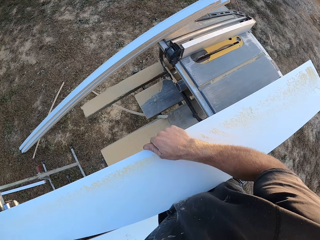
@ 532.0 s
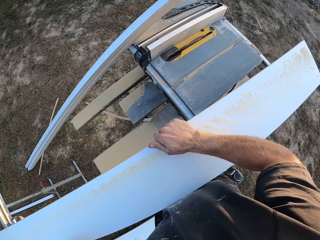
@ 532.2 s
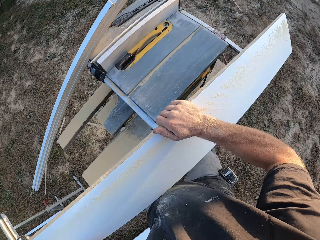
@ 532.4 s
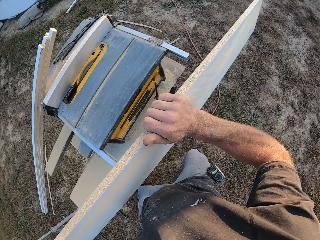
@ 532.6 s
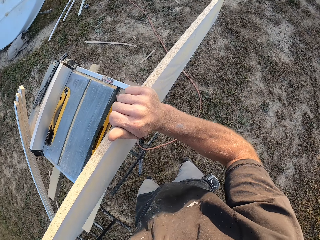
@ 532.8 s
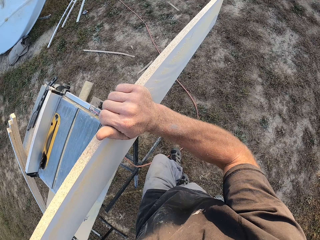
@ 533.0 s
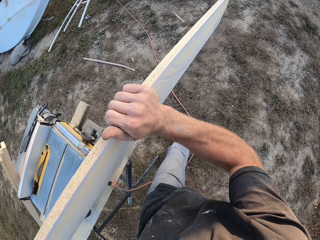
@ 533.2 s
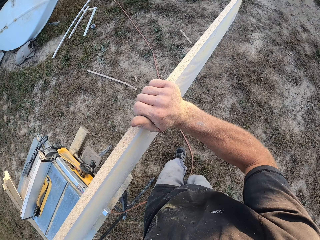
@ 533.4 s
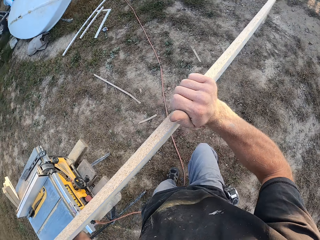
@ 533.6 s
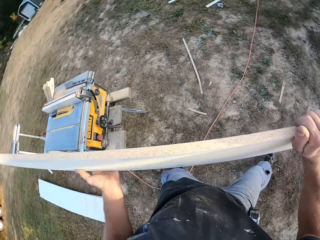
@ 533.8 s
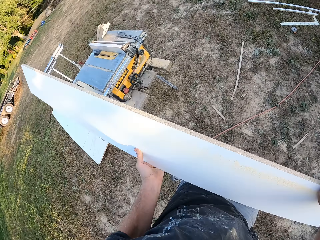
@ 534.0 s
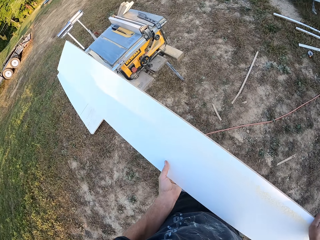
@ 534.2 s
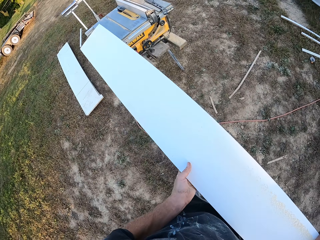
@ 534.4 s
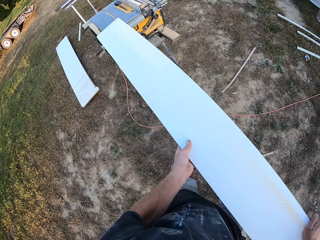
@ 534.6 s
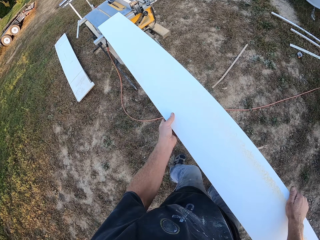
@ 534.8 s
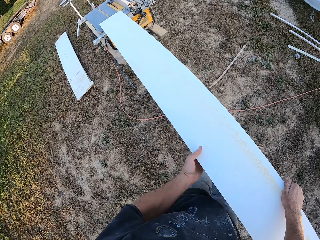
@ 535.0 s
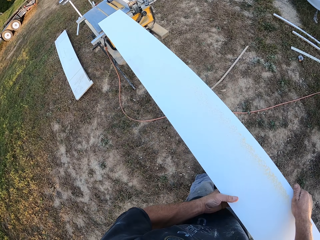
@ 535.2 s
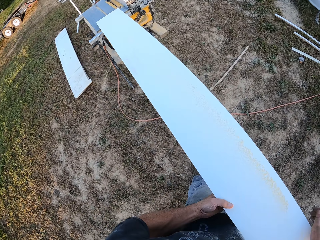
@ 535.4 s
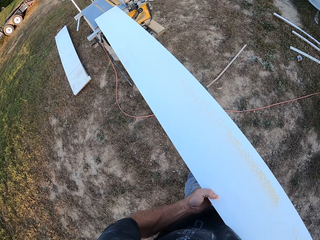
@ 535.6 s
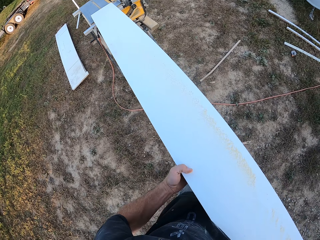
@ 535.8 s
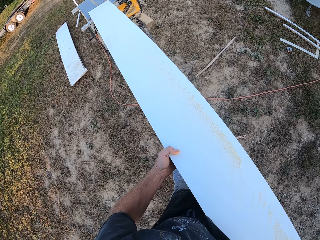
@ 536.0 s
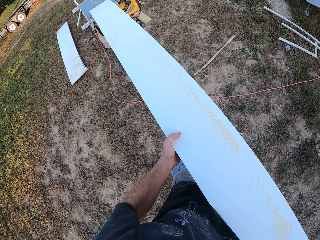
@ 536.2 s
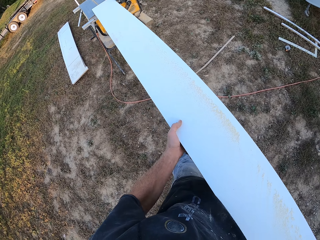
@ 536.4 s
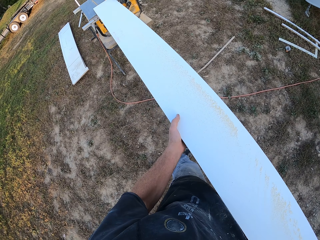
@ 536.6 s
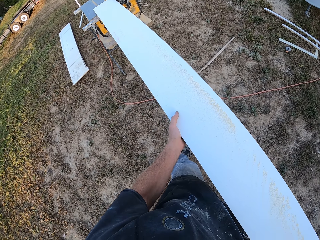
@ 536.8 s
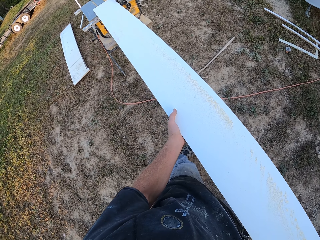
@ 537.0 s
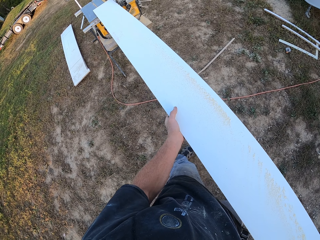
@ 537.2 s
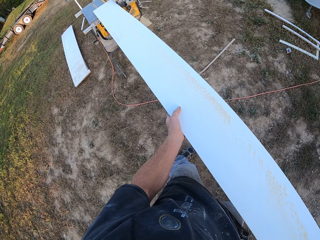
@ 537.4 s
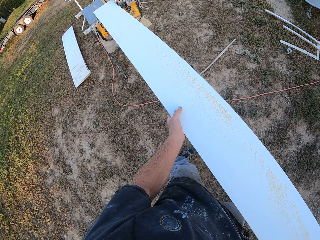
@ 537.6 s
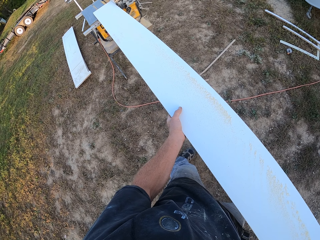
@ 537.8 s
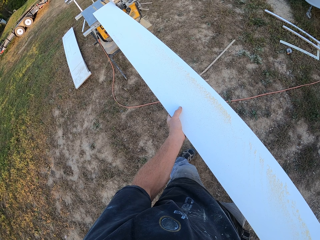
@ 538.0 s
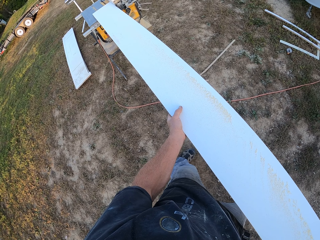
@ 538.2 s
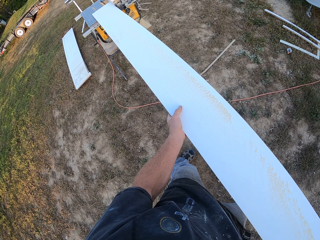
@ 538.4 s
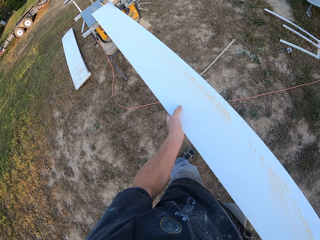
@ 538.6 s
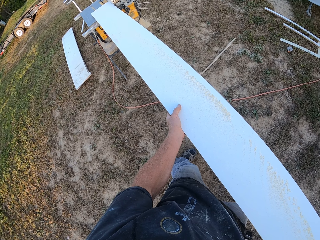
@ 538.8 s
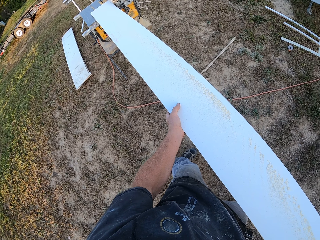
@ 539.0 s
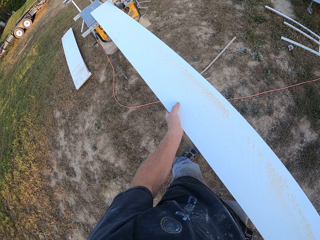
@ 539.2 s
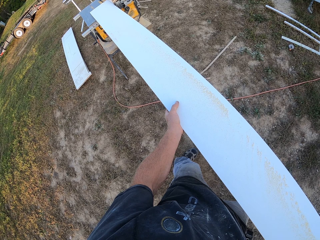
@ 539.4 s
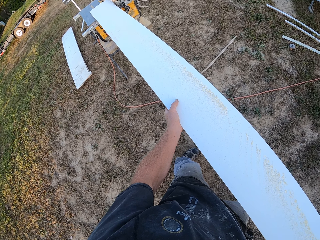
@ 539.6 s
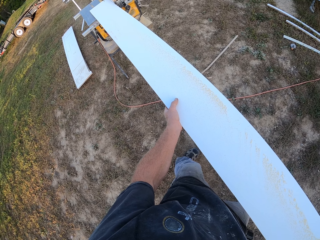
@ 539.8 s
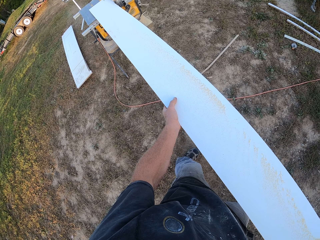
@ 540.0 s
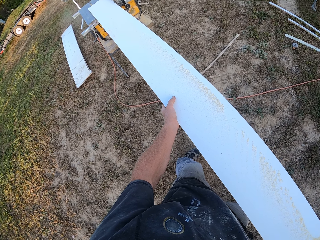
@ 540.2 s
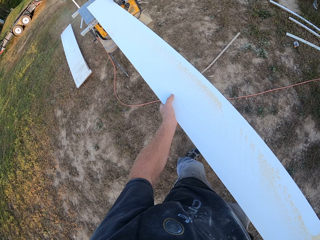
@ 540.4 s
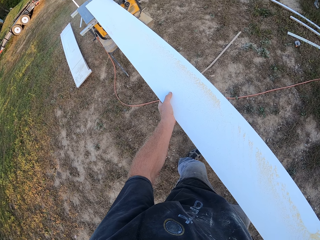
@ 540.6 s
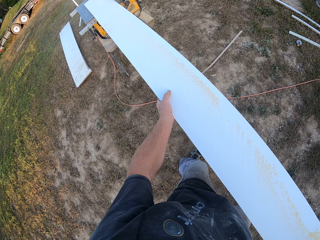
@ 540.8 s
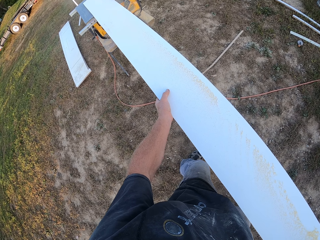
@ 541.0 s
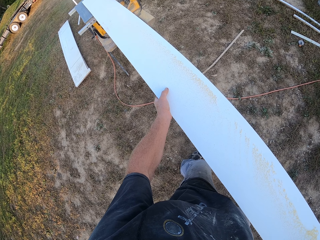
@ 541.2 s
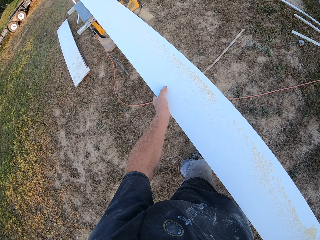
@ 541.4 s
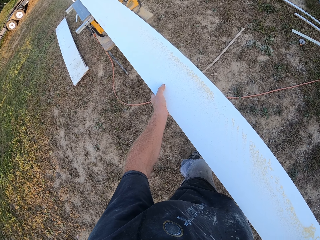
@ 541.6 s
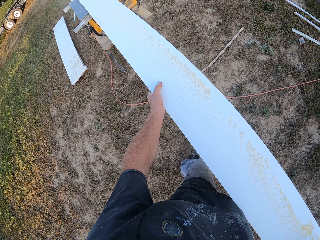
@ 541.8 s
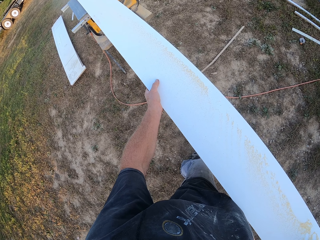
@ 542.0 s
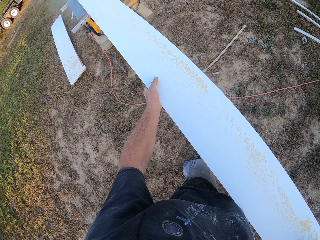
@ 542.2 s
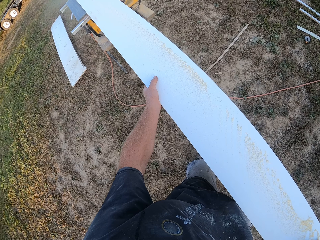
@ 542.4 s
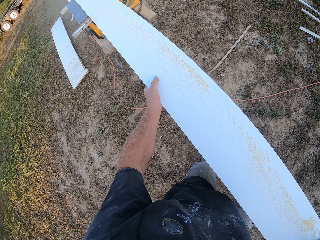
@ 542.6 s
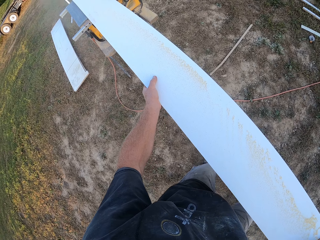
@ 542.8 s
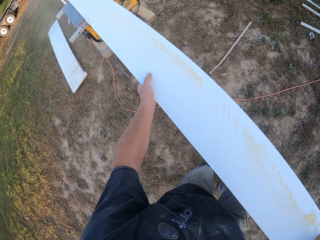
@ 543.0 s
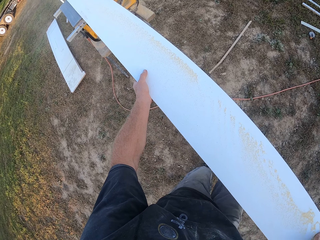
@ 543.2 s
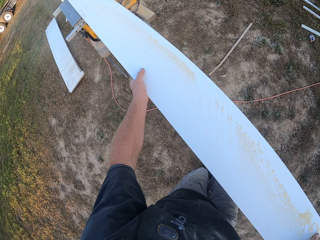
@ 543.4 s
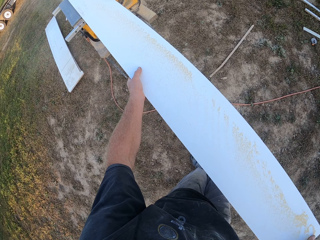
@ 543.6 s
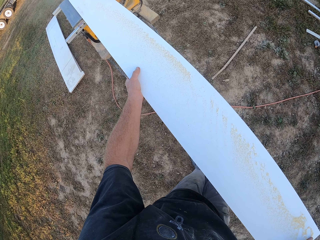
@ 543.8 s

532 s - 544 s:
The camera wearer carries the slab of wood. They pick up the wood. They walk around the compound. They place the slab of wood on the table saw machine. They cut the wood with the table saw machine.

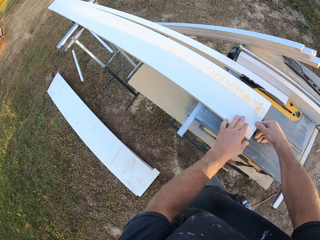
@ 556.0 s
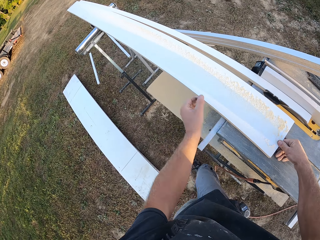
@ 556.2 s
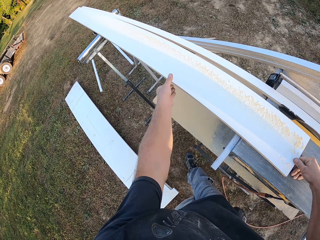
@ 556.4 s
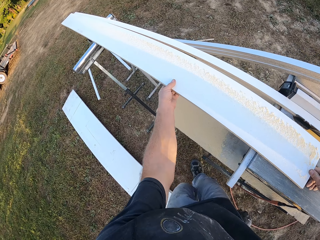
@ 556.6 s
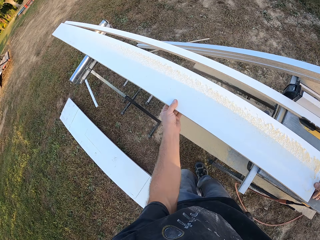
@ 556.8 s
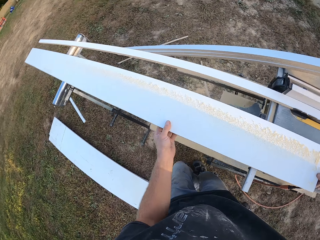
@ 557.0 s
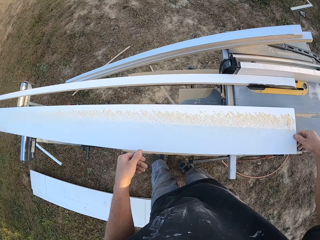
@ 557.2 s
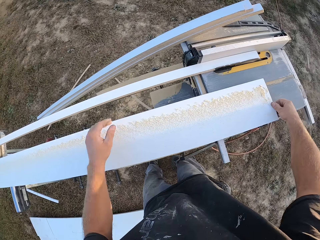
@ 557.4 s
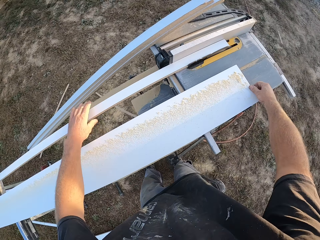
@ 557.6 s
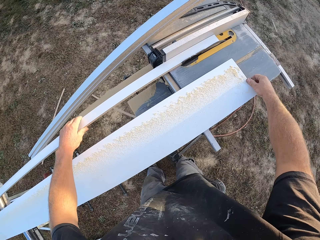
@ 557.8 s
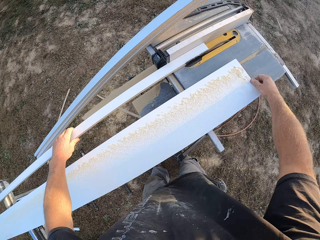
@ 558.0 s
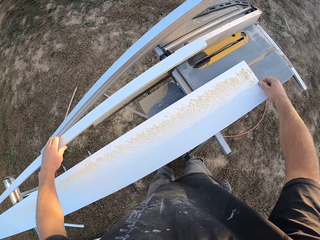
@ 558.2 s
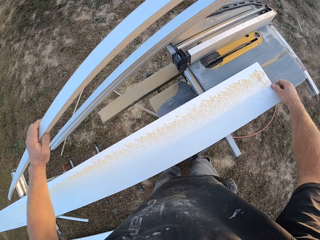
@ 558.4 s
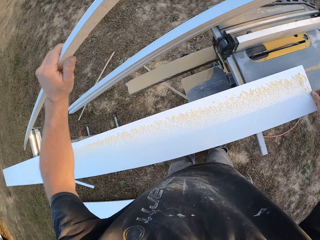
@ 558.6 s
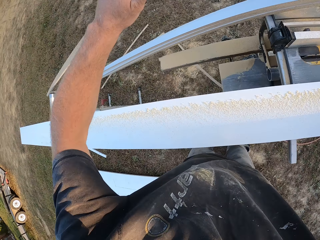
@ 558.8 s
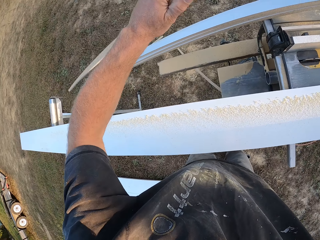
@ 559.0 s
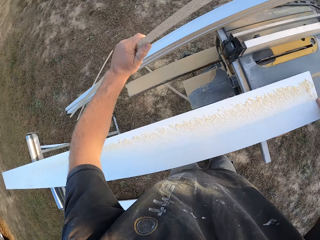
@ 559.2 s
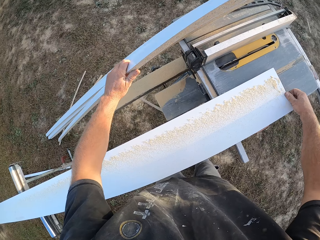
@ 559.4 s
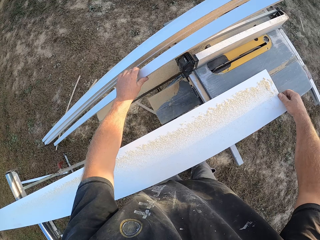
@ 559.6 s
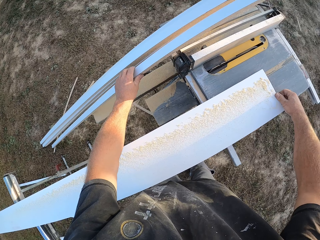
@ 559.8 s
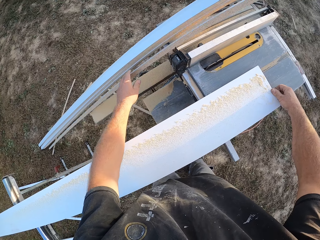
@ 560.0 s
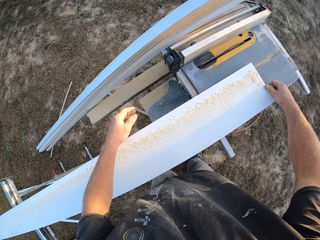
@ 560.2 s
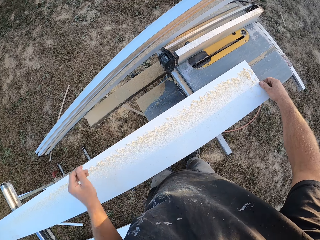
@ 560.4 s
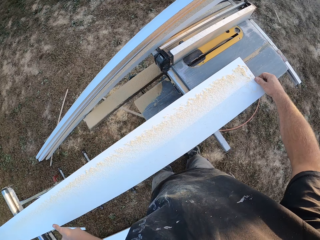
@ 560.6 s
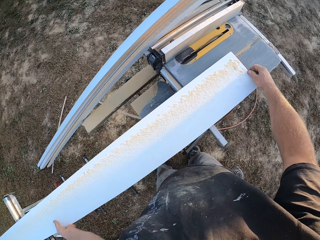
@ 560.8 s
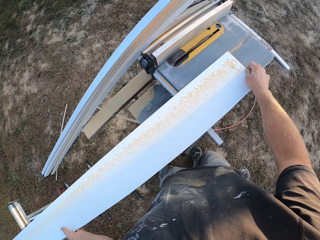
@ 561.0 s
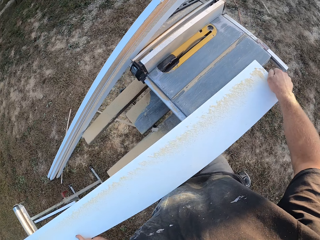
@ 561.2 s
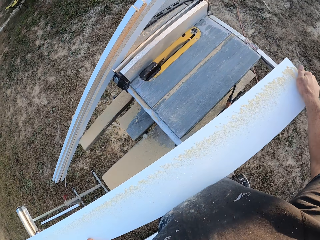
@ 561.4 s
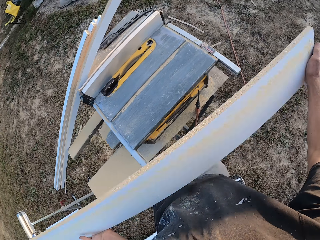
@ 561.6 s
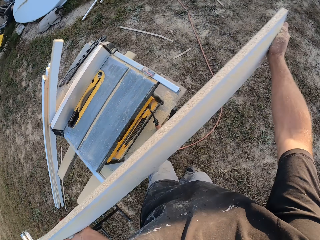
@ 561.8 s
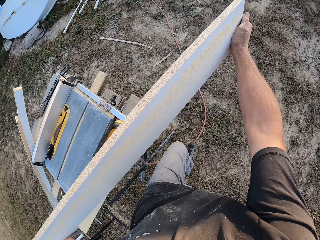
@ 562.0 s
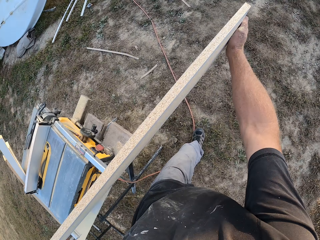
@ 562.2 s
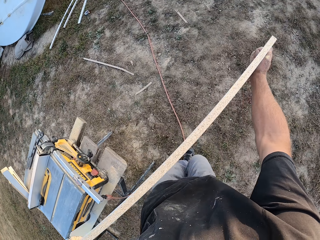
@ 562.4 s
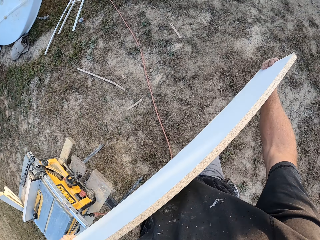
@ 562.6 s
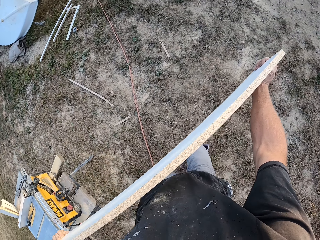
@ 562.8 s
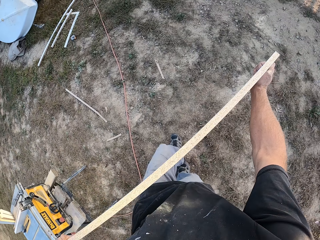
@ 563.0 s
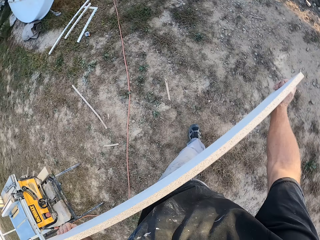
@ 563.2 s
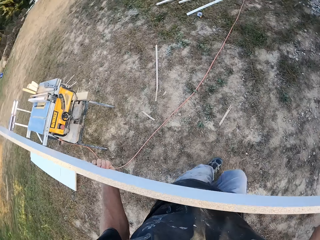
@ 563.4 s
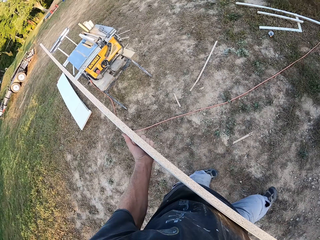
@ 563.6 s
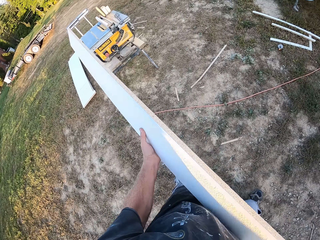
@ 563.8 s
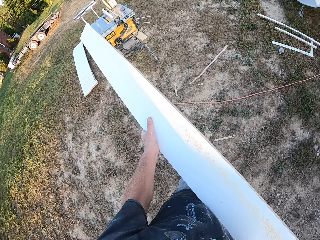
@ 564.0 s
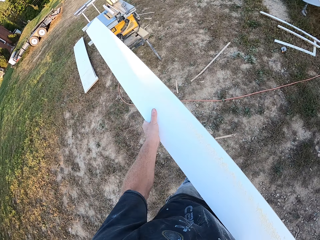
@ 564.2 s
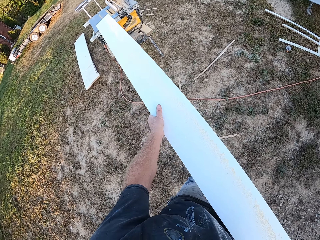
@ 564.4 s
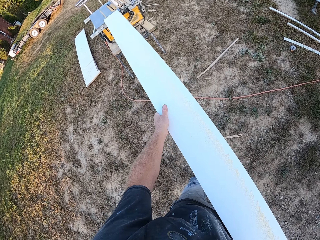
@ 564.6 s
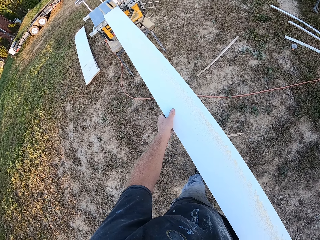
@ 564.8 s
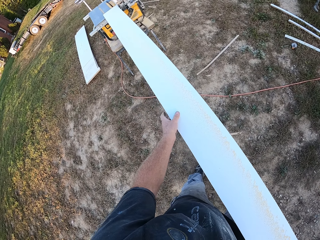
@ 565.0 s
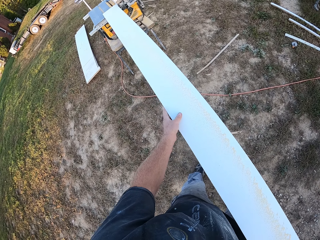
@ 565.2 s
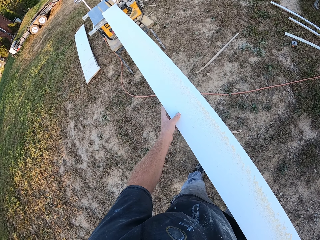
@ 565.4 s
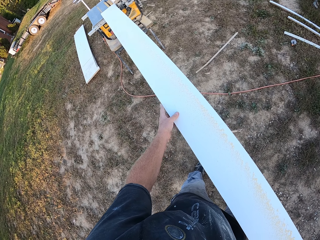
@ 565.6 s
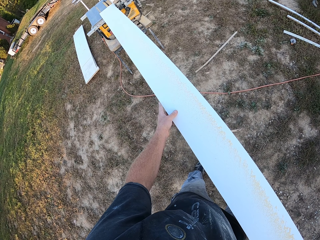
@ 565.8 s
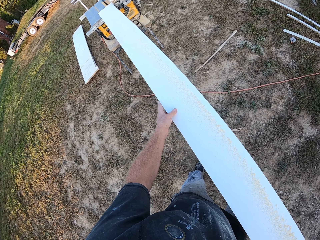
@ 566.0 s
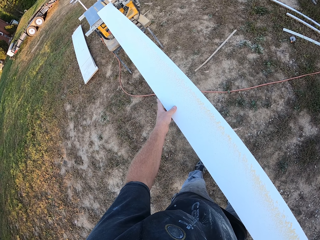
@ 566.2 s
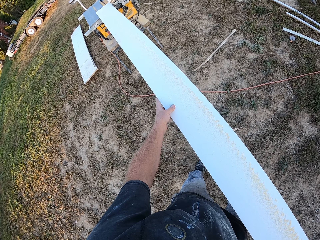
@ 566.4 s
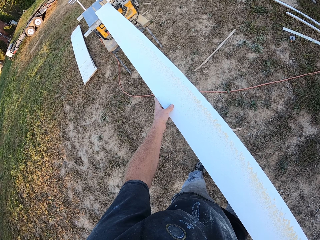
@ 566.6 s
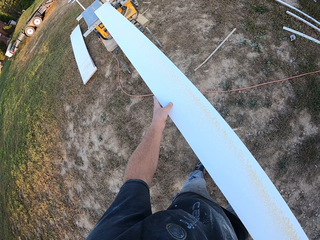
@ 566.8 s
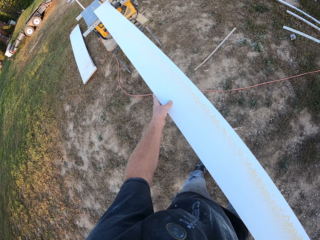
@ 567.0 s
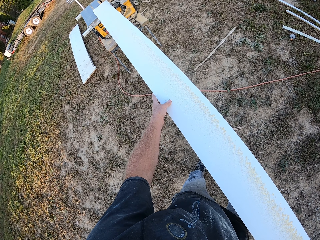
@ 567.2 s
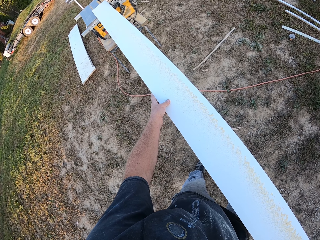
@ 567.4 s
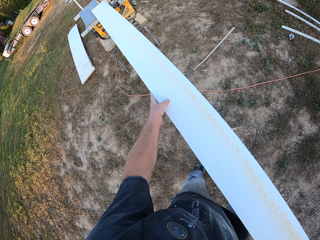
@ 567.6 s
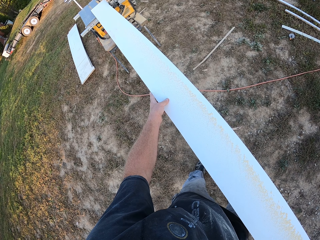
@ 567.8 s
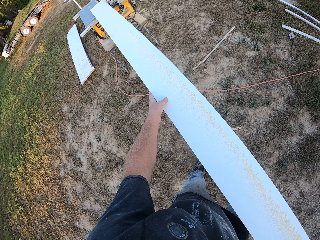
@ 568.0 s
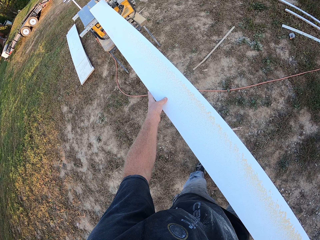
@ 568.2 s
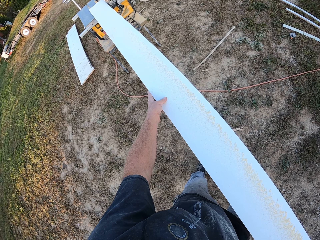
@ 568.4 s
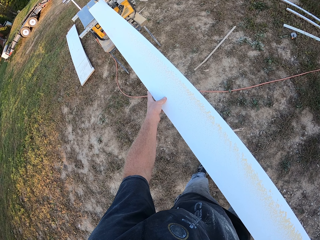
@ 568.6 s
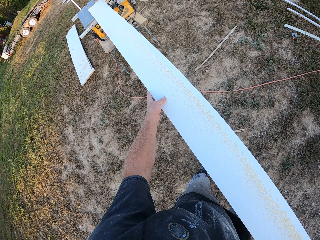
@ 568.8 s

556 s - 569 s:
The camera wearer moves in front. They hold the board and pull the board. They touch the piece of board. They take the piece of board. They put the piece of board on the side of the table saw. They touch the board, pull the board, hold the board and carry the board. They walk with the board. They turn the board. They place the board on the table saw. They push the board. They cut the wood.
